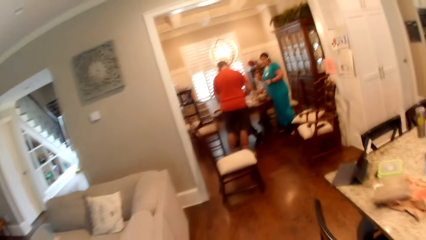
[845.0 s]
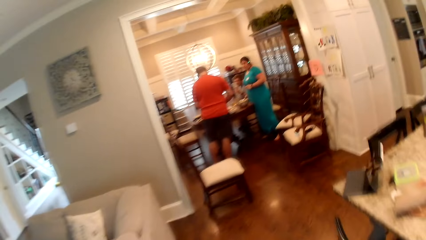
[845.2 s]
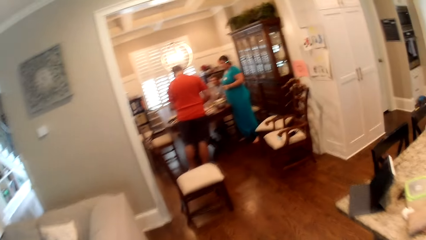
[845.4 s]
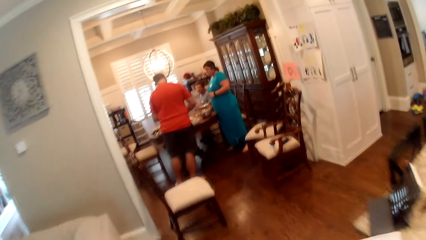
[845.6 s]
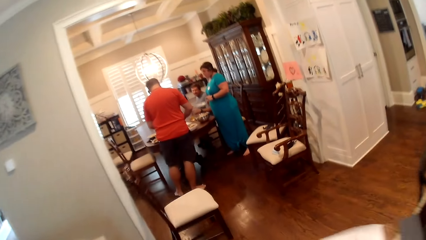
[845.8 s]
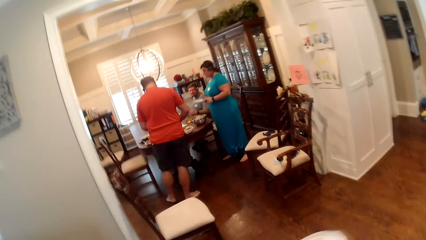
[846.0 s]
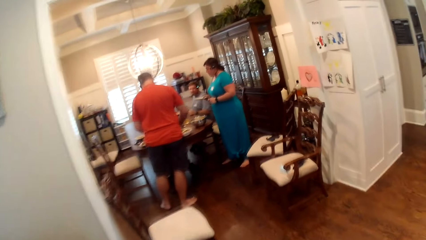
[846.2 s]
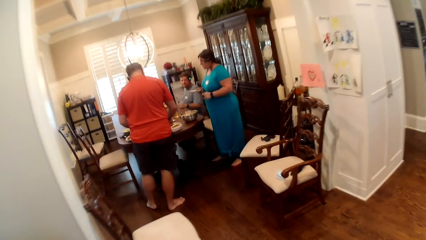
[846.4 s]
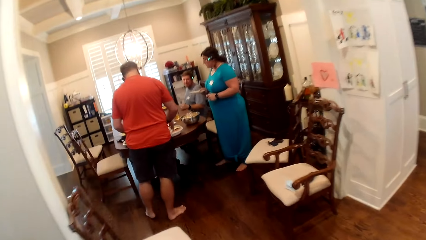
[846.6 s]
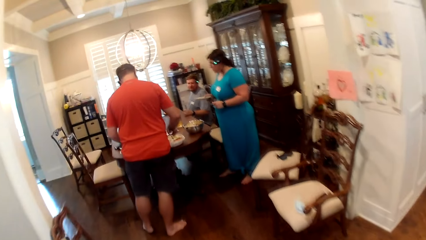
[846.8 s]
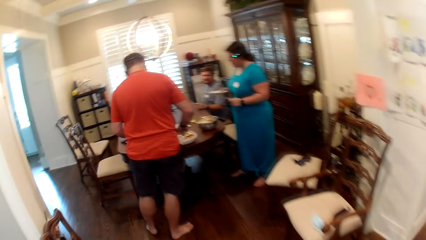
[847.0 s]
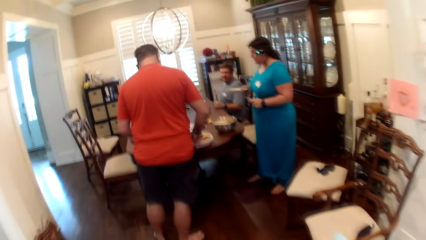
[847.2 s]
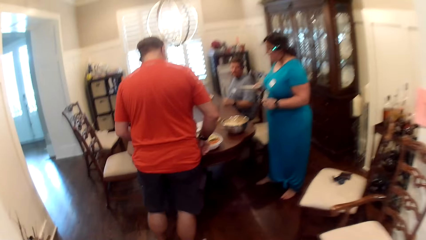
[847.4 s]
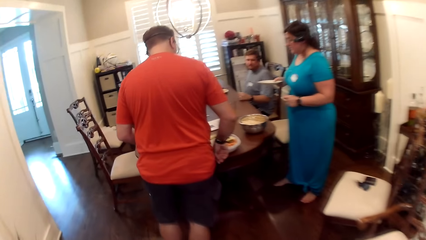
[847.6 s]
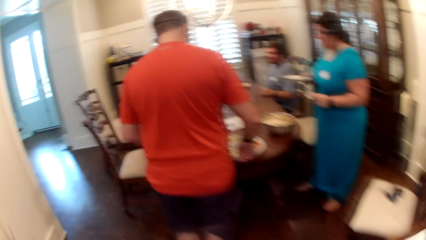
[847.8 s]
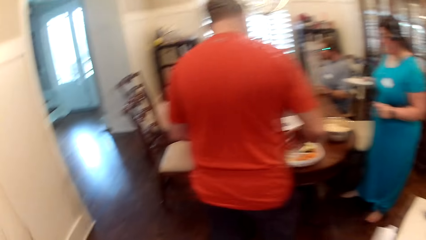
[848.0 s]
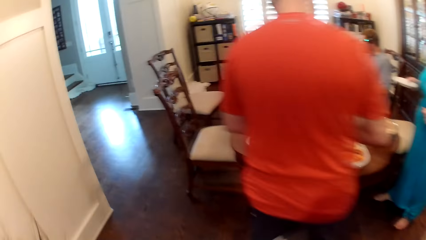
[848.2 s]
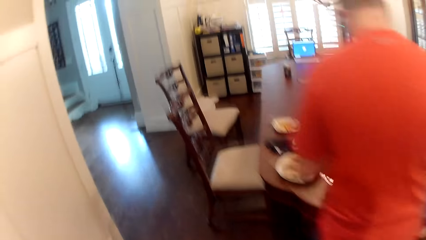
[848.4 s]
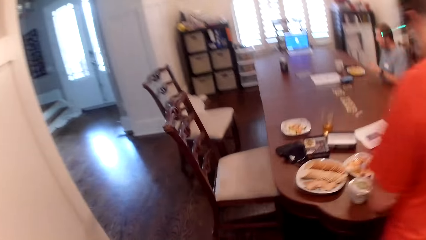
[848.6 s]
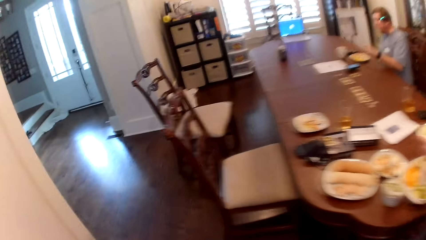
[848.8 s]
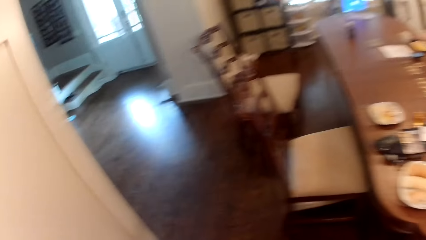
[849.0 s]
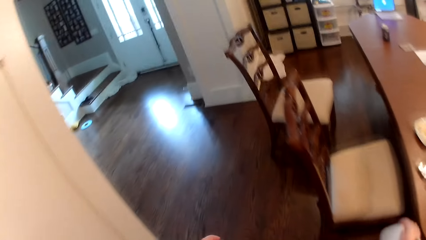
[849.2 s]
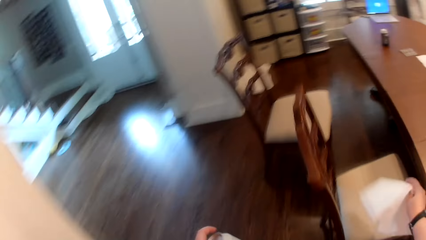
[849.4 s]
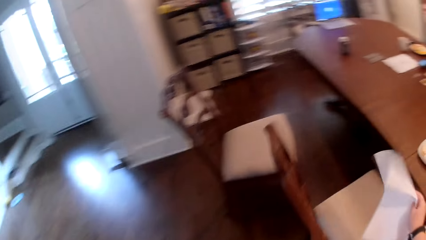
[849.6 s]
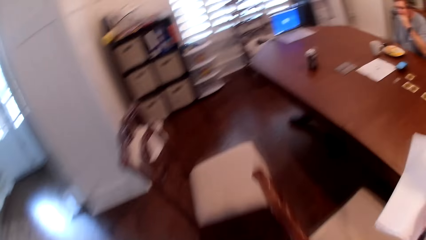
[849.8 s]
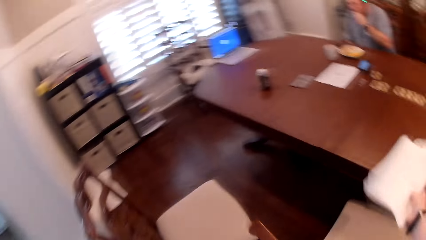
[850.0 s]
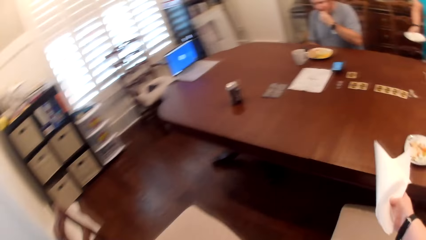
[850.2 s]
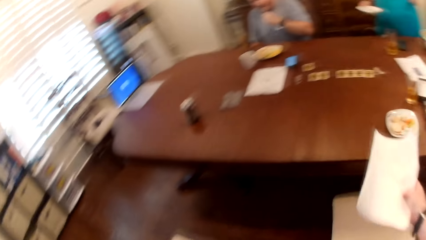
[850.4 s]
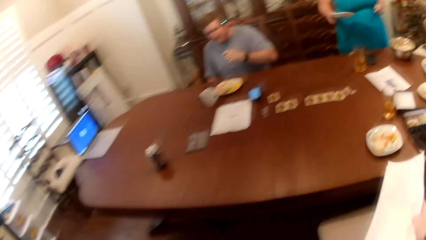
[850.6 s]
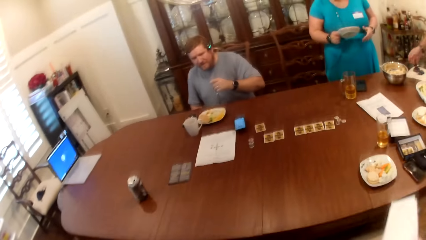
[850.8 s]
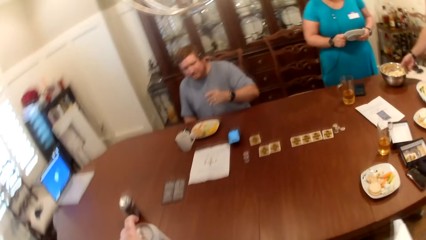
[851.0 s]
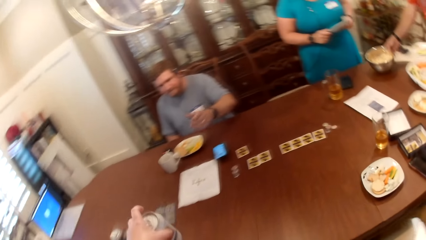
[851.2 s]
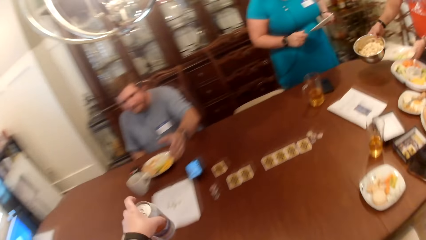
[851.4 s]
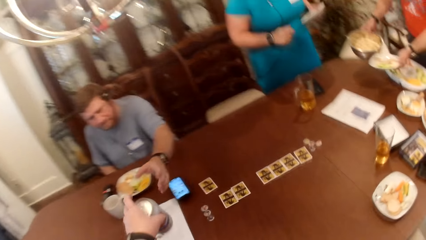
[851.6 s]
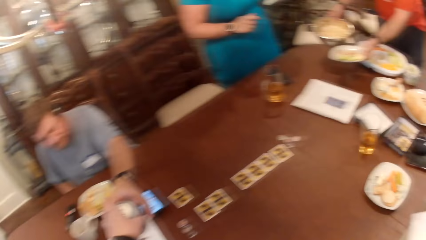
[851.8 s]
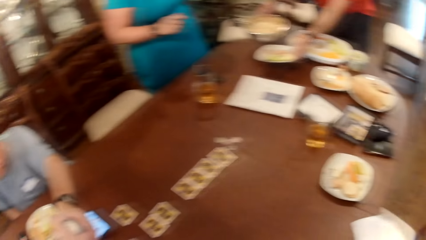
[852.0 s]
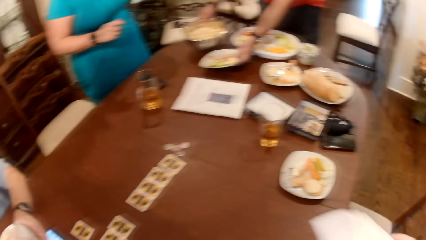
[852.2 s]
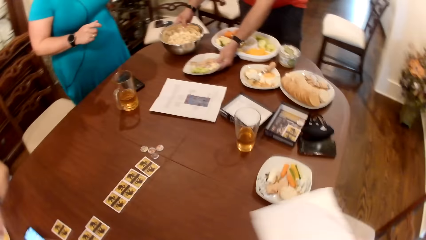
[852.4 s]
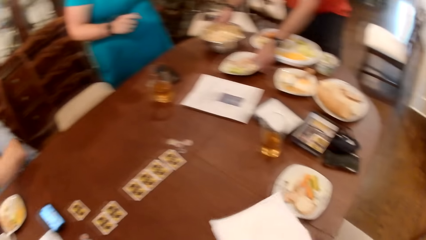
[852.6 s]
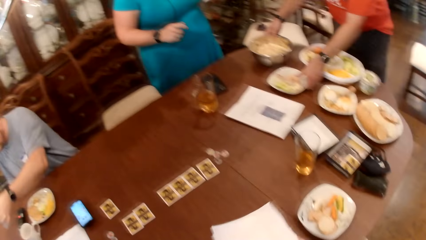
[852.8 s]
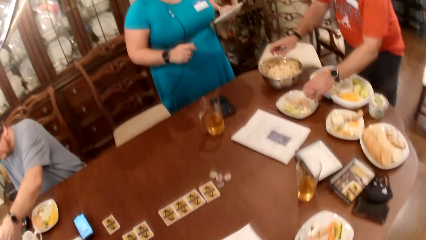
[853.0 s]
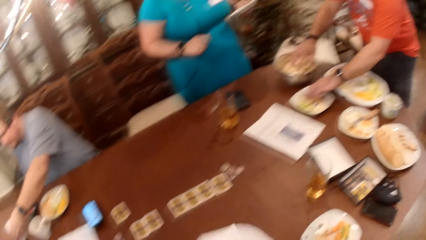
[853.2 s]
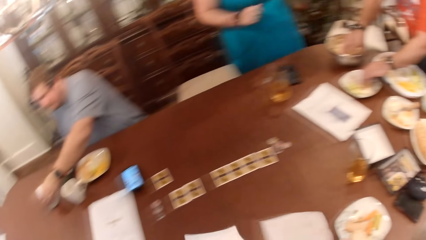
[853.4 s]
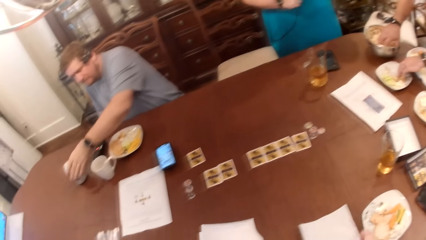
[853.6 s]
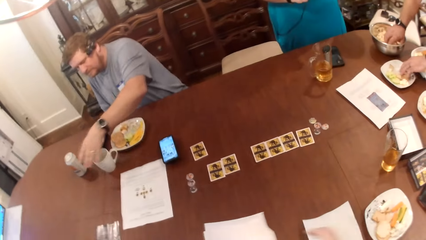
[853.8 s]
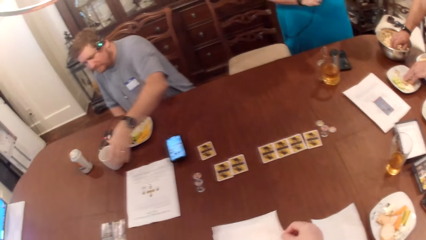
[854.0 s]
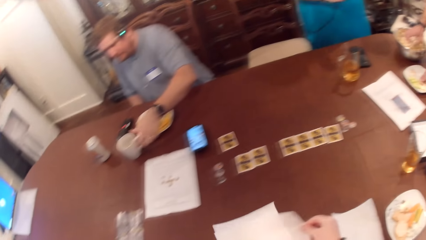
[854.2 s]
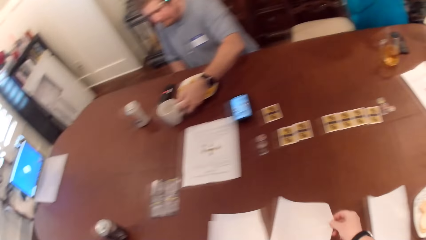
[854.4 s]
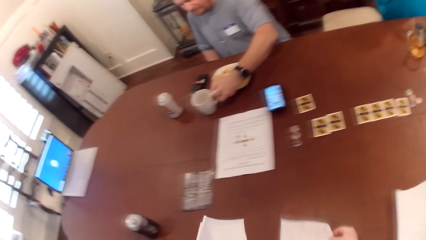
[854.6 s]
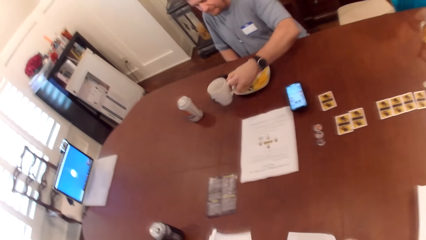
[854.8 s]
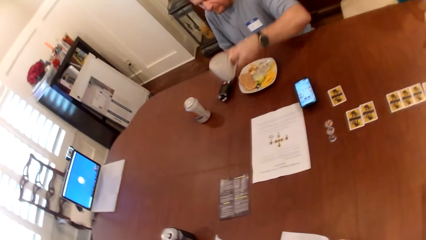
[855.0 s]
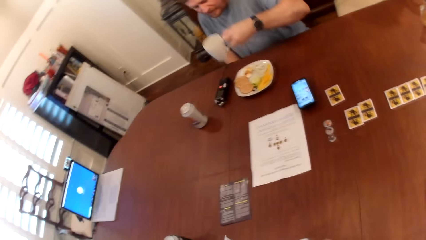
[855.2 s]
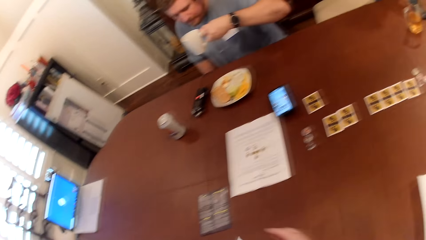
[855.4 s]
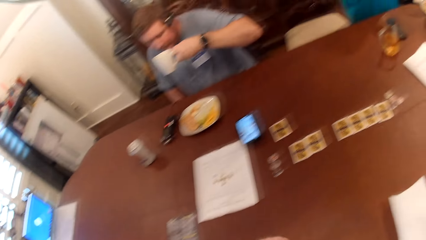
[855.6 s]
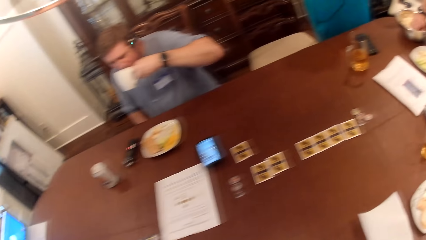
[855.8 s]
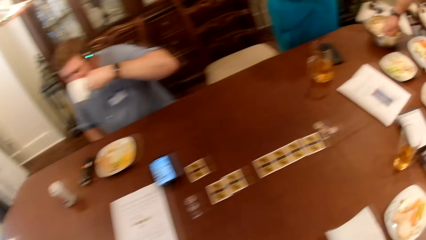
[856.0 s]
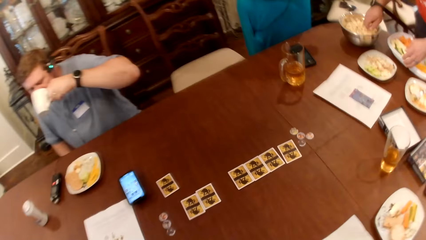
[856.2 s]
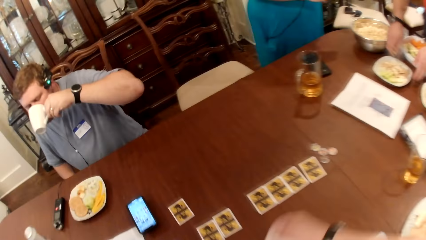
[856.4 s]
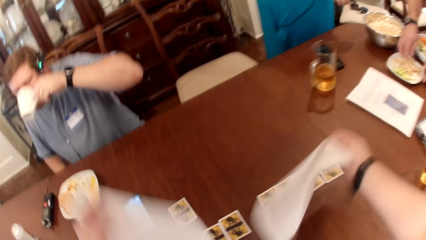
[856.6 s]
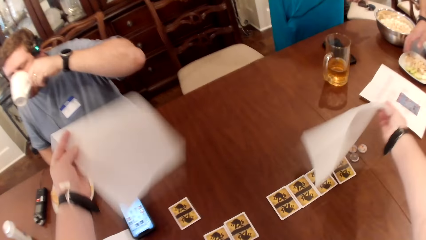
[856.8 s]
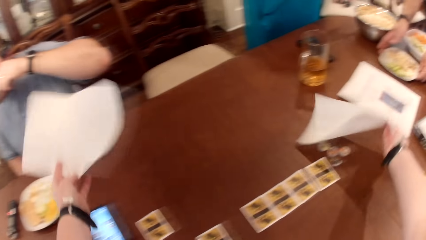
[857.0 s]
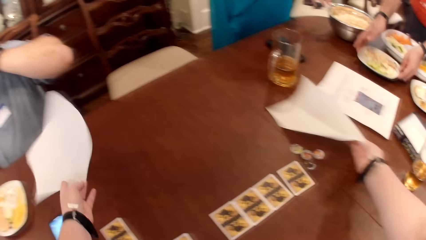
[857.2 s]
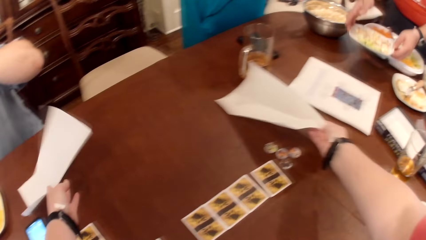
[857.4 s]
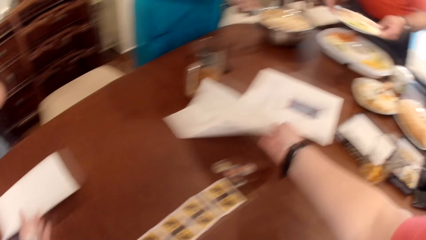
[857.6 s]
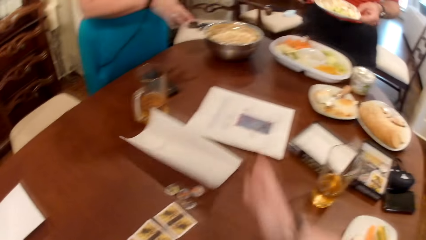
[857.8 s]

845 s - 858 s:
A woman picks a plate from the dining table with her right hand. The camera wearer walks into the dining area from the kitchen. A man picks a stainless bowl from the dining table with his right hand. The camera wearer gives another man the soda can with her left hand. The other man takes the soda can from the camera wearer with his right hand. The first man places the stainless bowl in his right hand on the dining table and places the plate on the dining table with his left hand. The other man places the soda can on the dining table with his right hand. The camera wearer puts a serviette on the table. The other man picks a ceramic cup from the table with his left hand and drinks from the ceramic cup in his left hand. The first man picks the plate from the dining table with both hands. The camera wearer places the kitchen tissue in both her hands on the dining table.

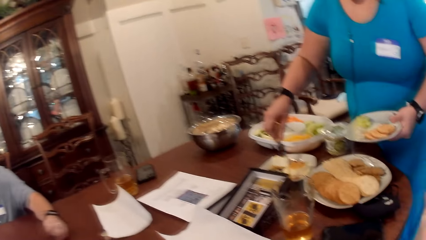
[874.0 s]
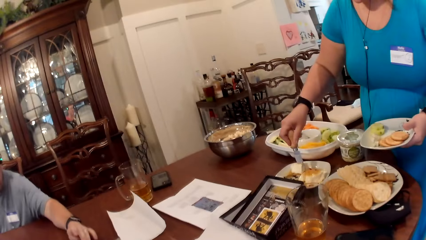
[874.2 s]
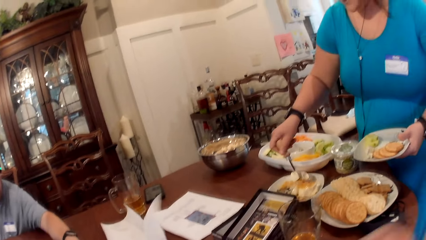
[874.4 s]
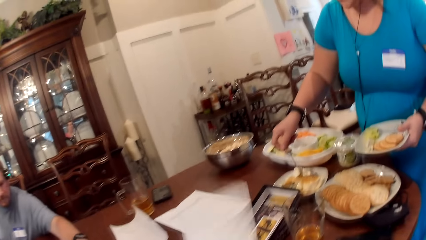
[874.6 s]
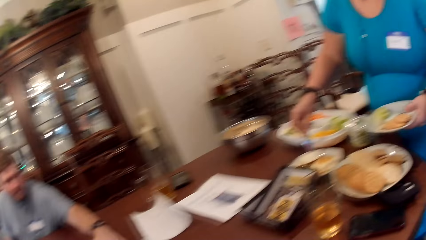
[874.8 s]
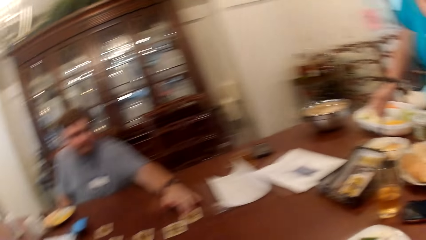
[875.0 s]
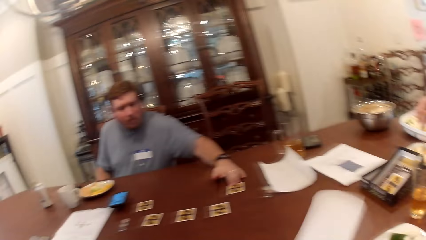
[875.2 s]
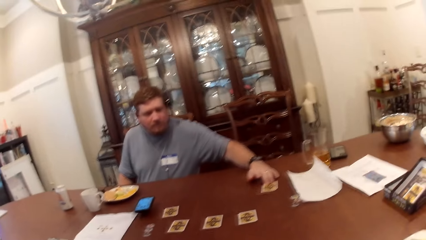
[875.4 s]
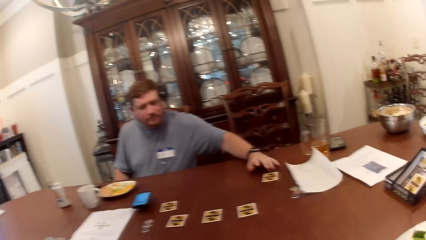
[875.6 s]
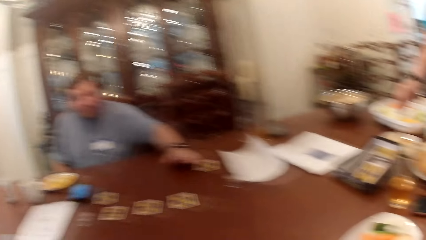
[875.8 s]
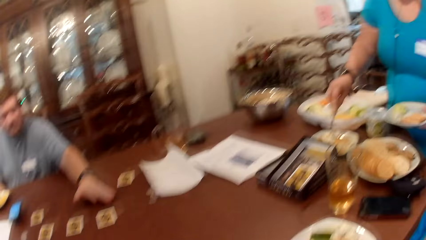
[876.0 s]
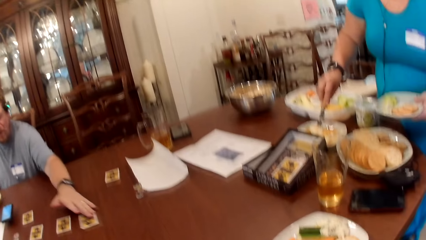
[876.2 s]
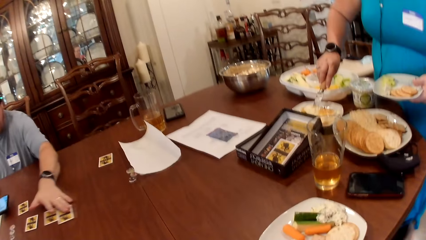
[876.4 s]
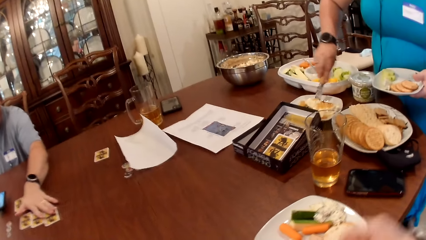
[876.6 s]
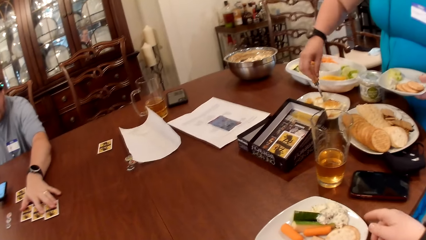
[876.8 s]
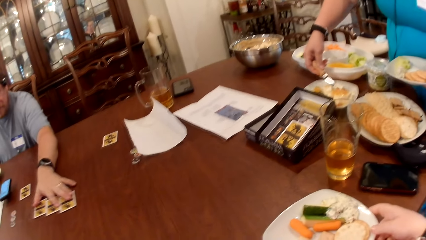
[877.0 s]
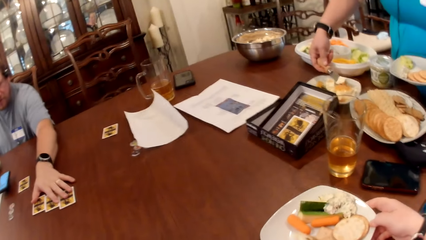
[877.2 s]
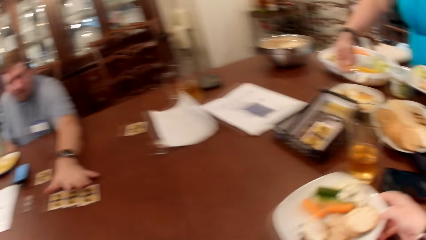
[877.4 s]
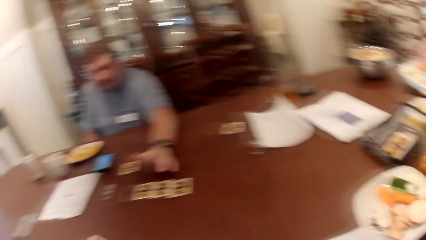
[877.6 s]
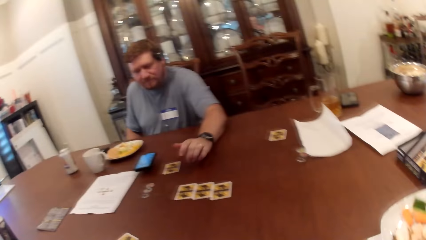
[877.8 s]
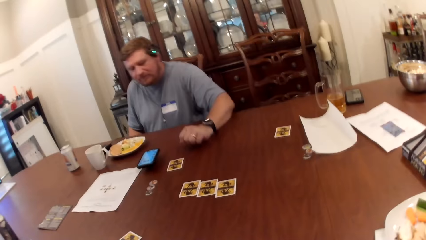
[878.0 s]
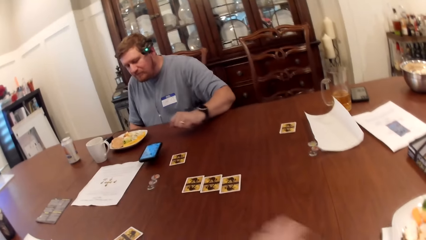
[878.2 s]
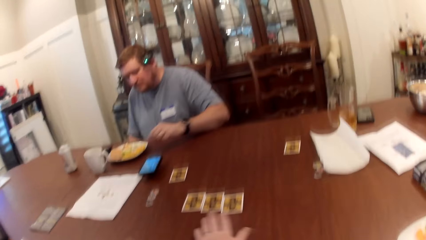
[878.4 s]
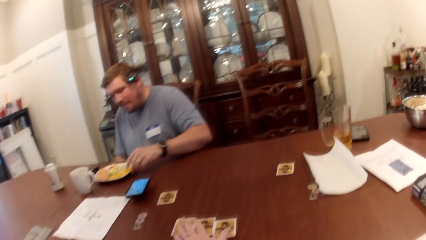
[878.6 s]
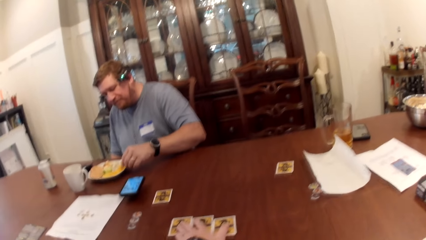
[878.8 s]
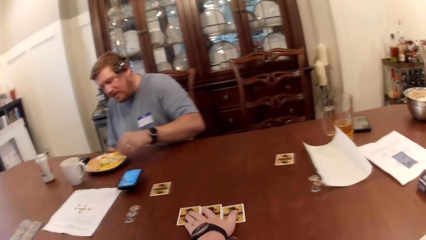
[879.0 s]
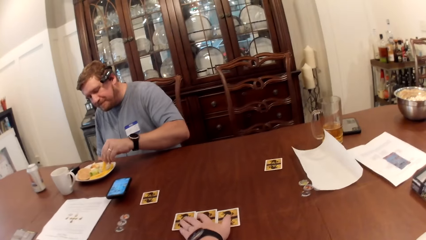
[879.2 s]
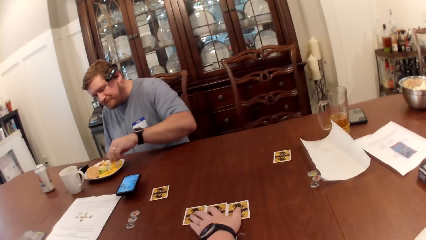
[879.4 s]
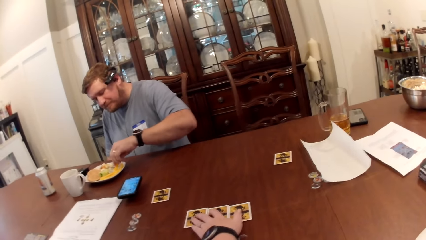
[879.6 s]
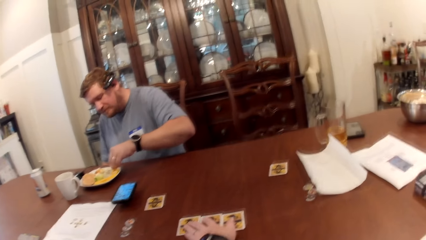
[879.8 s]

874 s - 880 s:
The camera wearer picks the kitchen tissue with her left hand from the dining table. The man moves game cards on the dining table with his left hand. The camera wearer moves the plate on the dining table with her right hand. She moves game cards on the dining table with her right hand.
